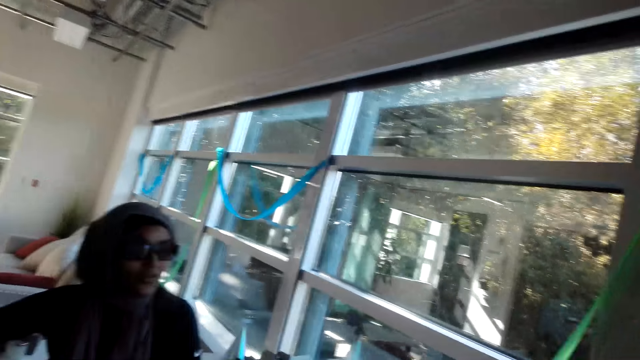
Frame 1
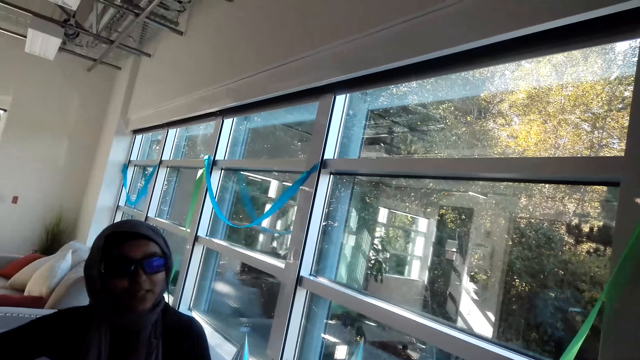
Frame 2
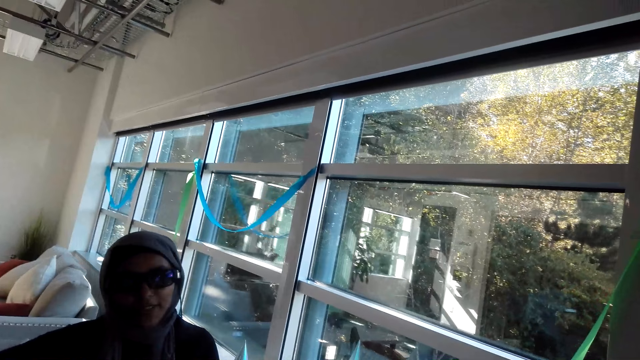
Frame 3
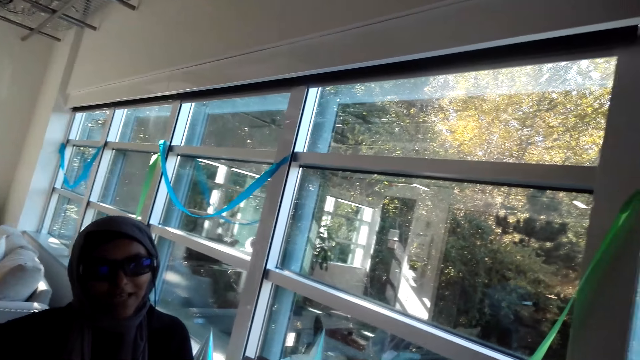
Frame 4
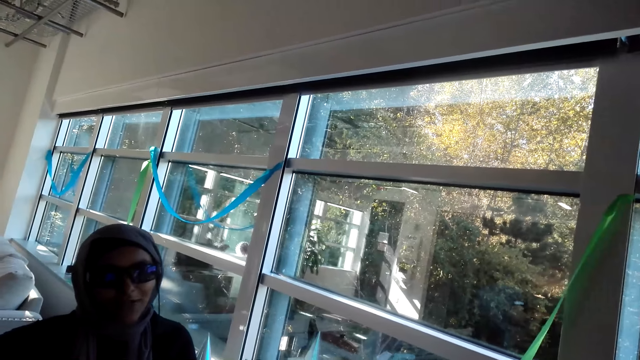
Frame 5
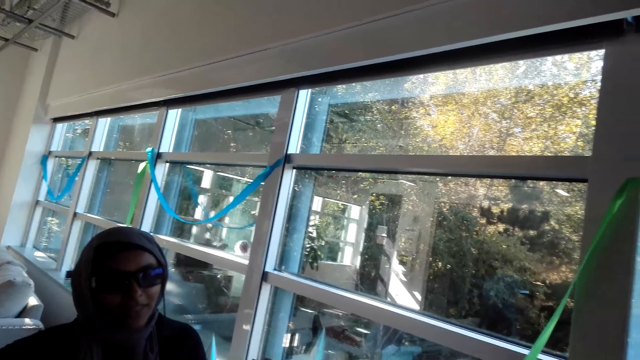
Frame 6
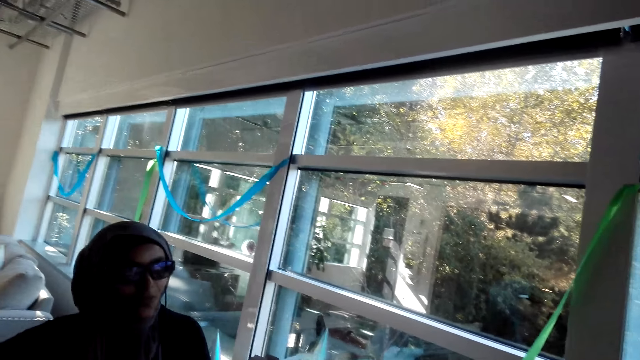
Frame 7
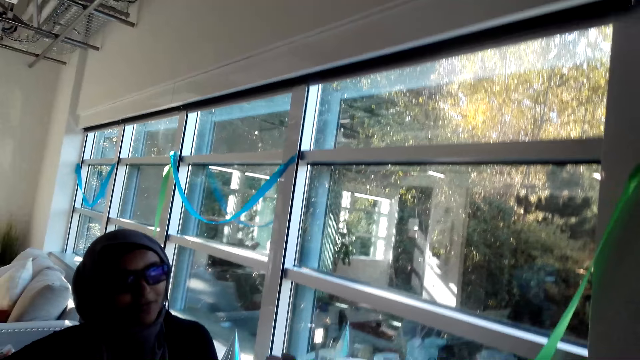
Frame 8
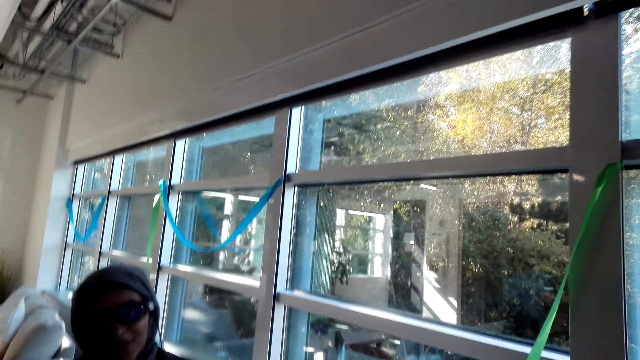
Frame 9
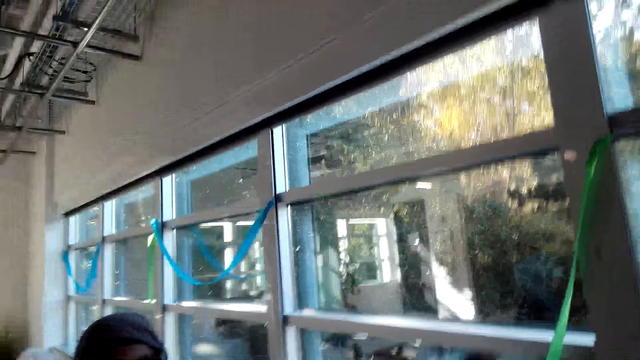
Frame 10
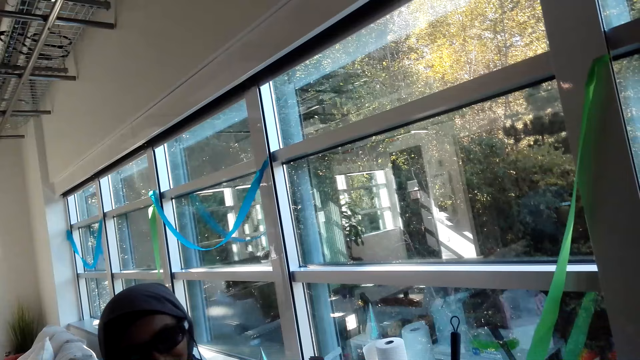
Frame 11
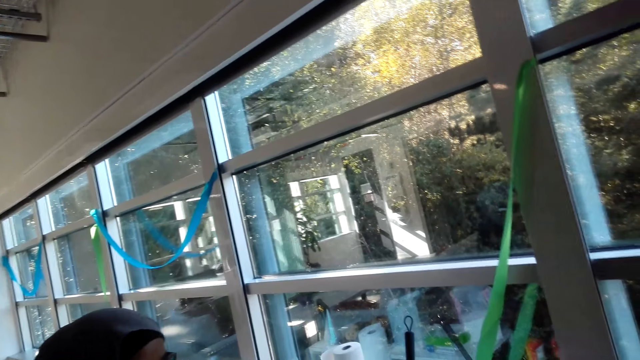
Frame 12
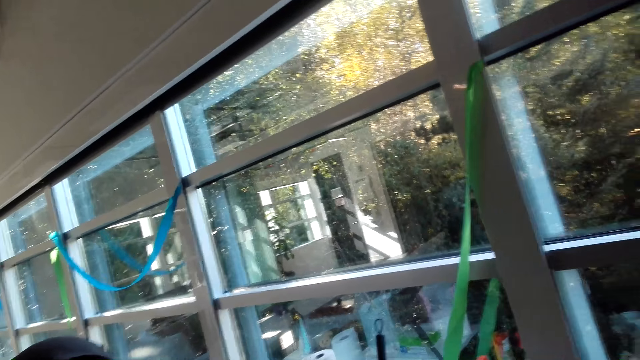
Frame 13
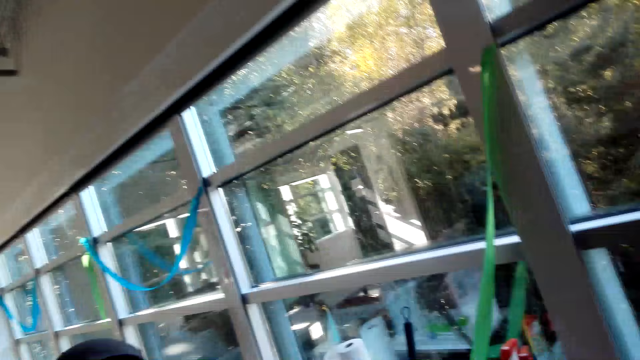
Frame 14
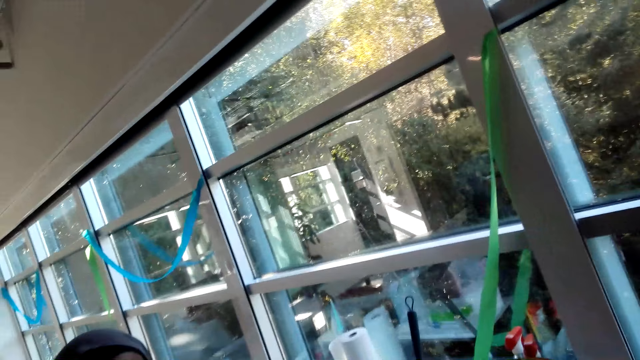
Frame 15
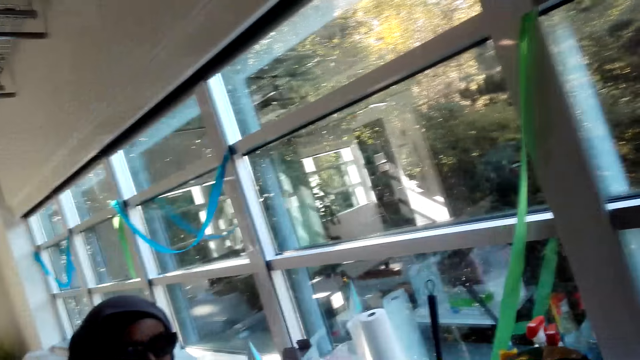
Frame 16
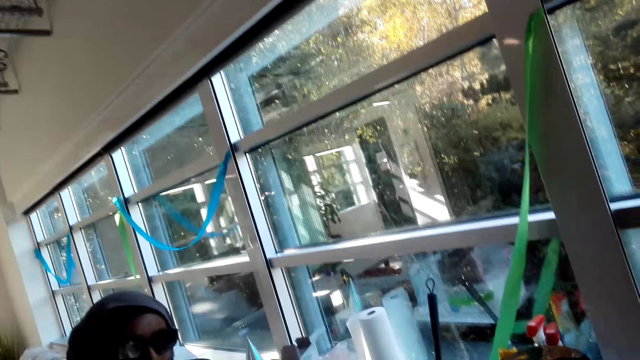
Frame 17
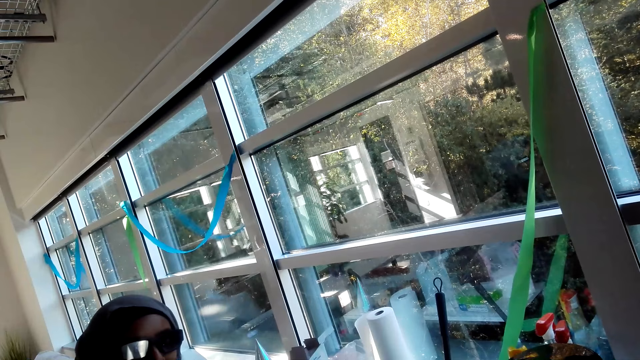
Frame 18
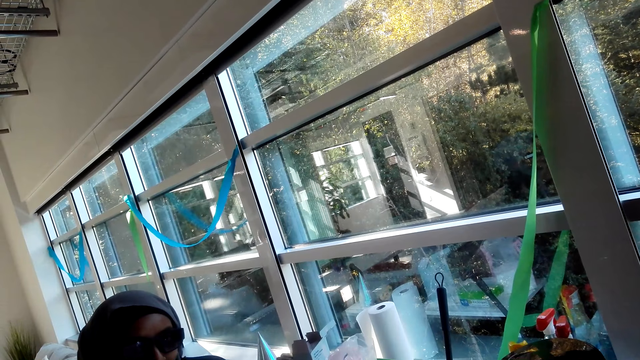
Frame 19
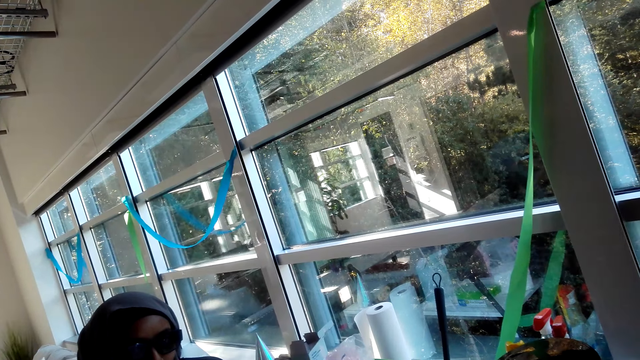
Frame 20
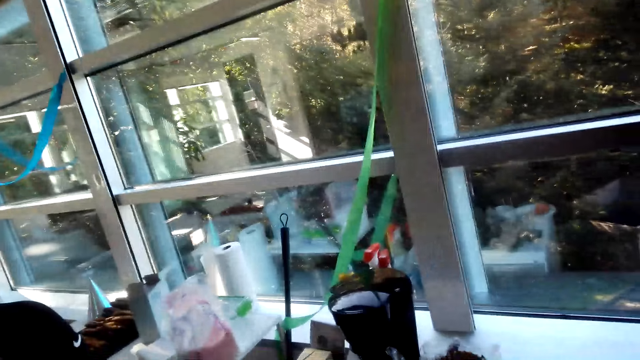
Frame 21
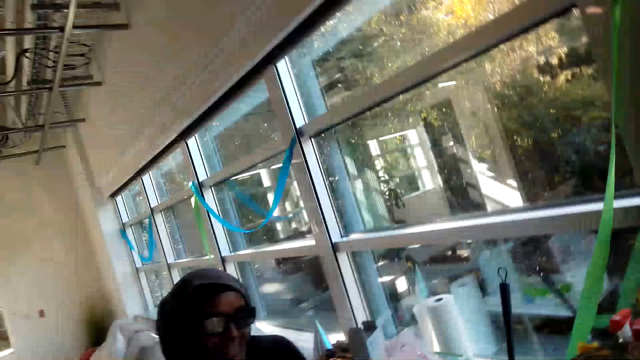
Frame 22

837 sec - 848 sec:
The camera wearer looks around. A woman speaks to the camera wearer. The camera wearer speaks to a man. The woman speaks to the camera wearer.

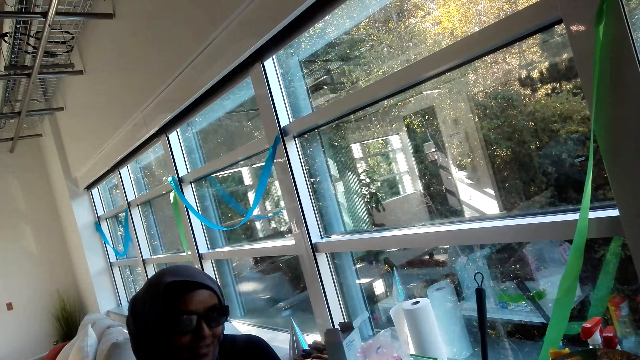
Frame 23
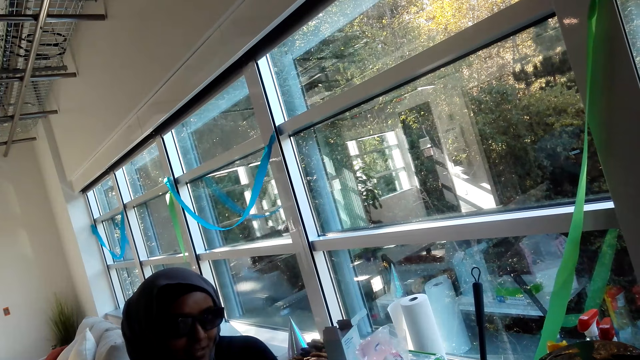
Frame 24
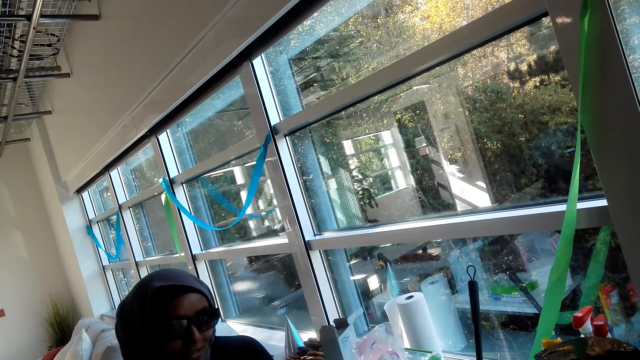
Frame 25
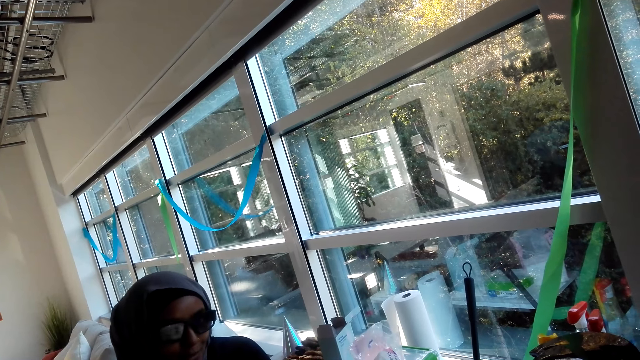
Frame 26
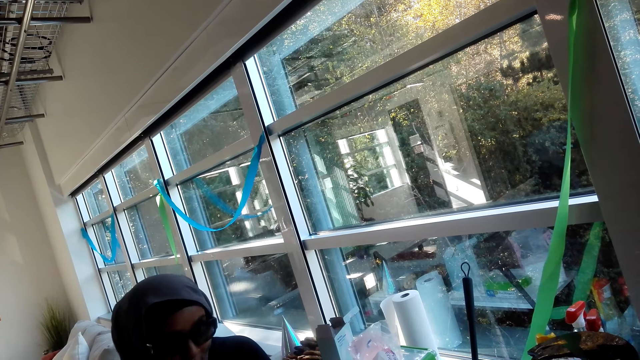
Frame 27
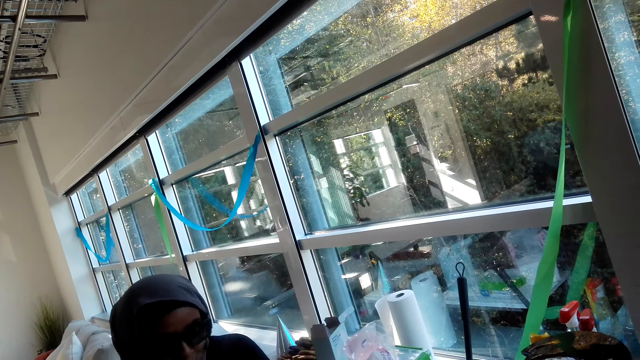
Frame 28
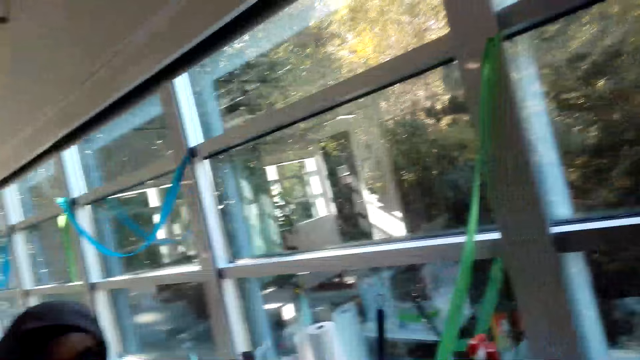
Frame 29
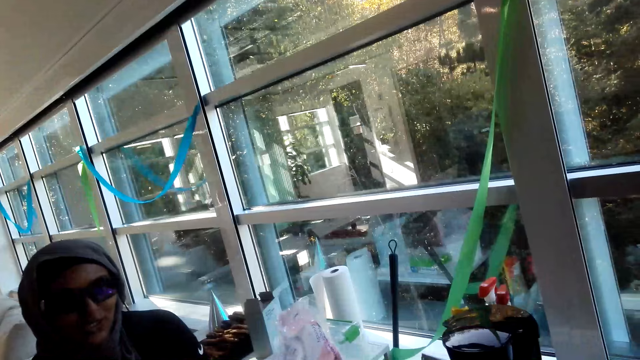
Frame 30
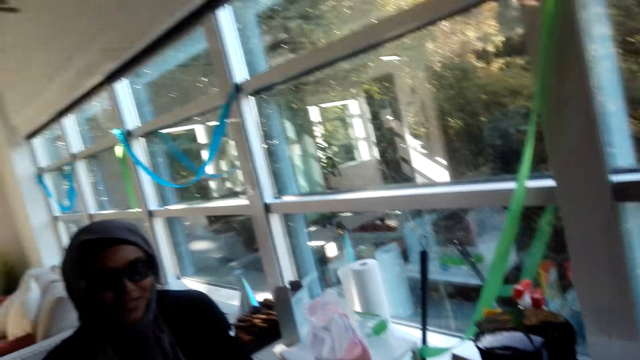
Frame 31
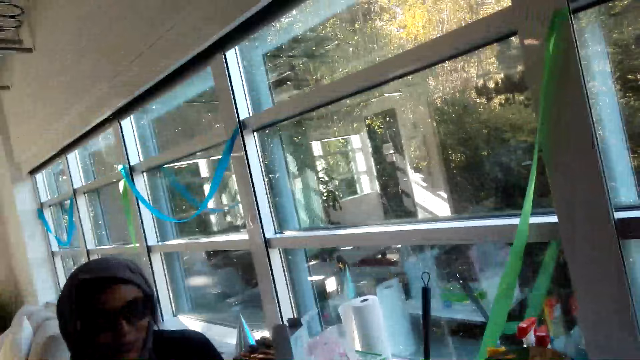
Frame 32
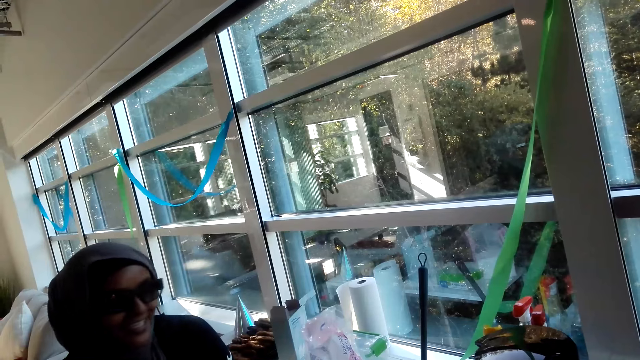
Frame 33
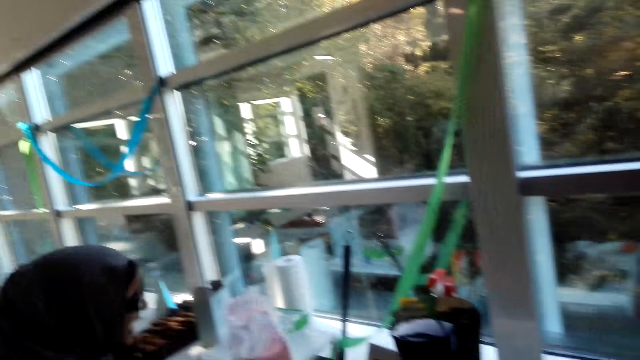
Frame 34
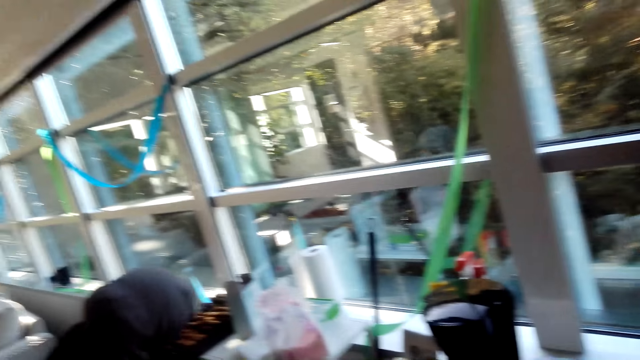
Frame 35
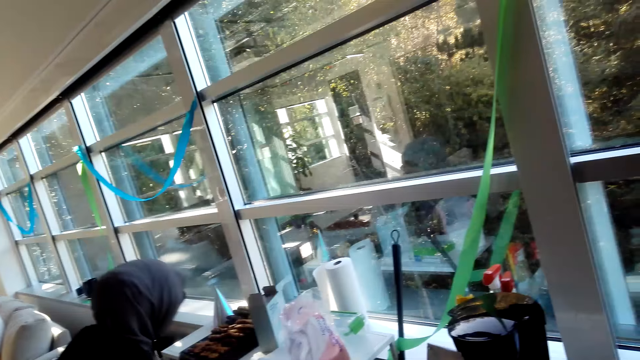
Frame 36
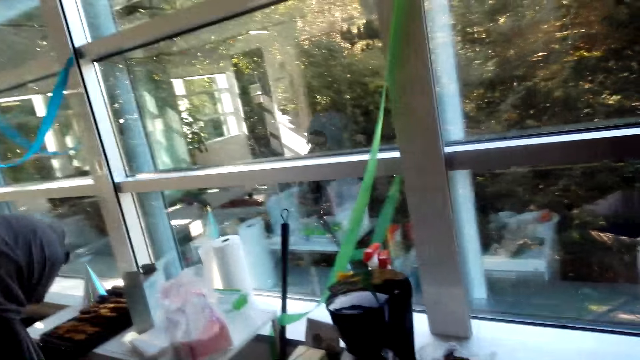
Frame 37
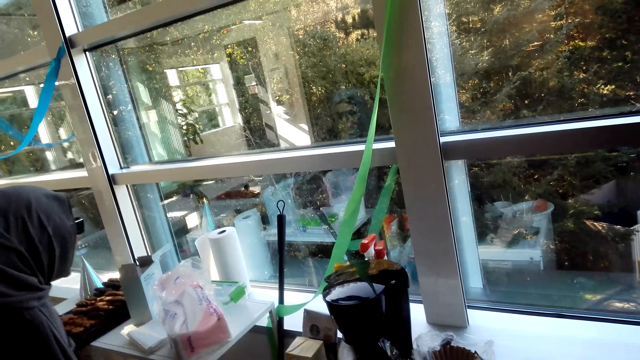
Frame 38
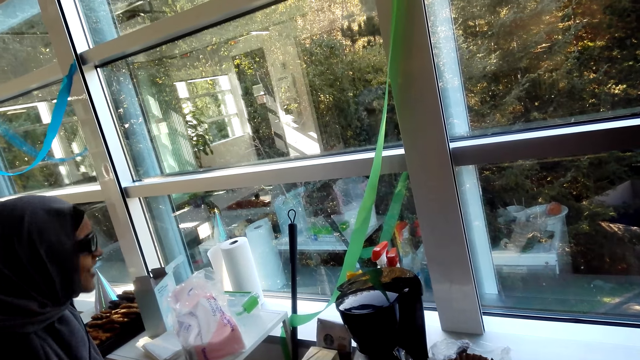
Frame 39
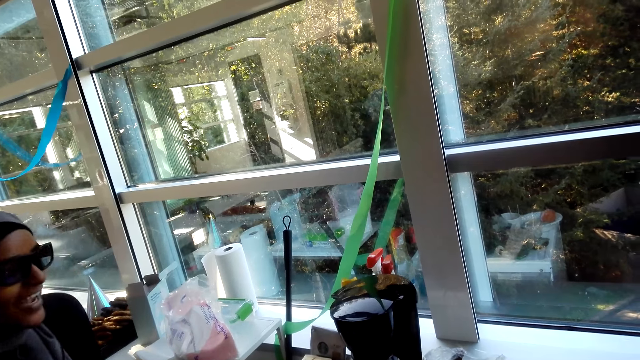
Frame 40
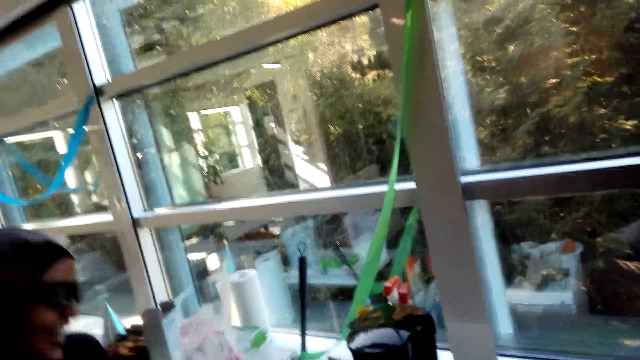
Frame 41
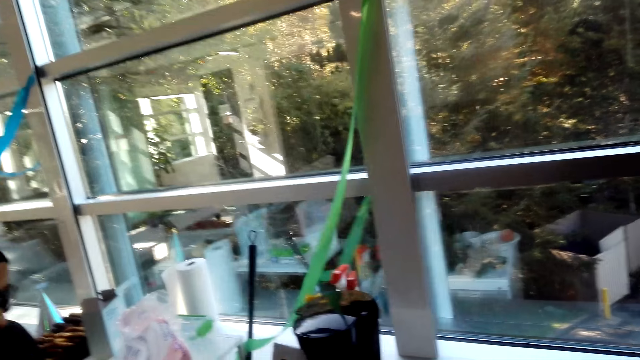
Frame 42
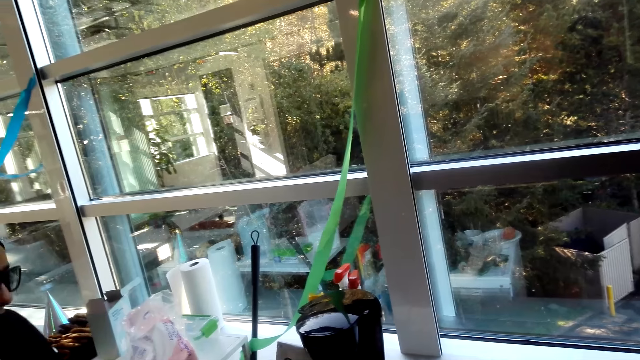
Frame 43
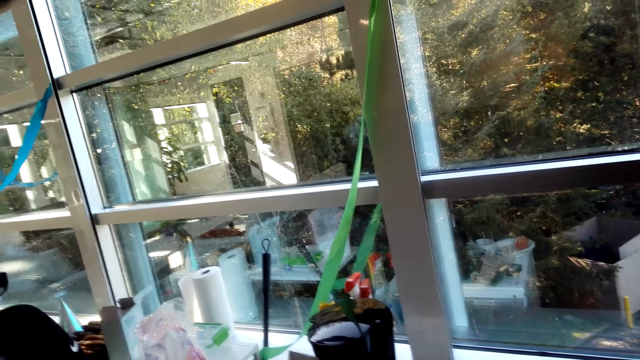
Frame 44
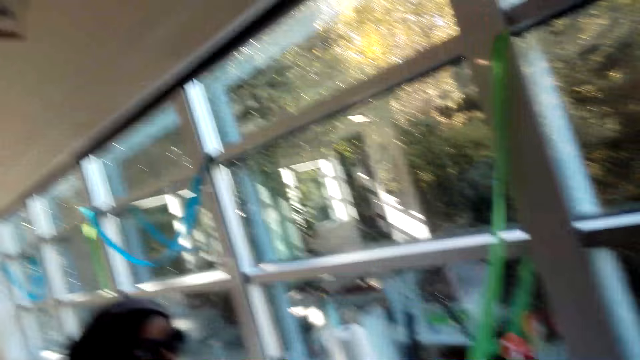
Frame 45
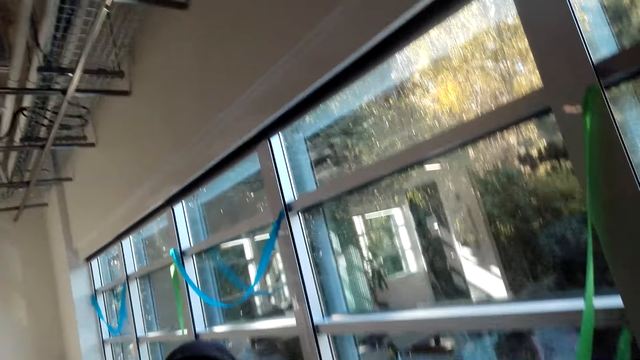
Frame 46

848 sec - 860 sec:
The camera wearer looks around and speaks to a man. A woman laughs. The camera wearer moves about, looks around, and speaks to the man. The woman speaks to the camera wearer.
